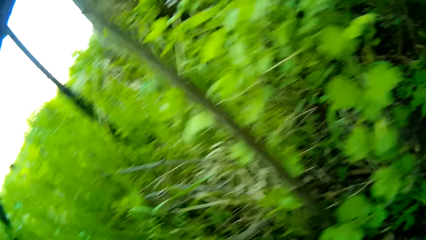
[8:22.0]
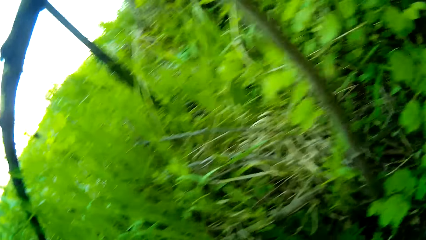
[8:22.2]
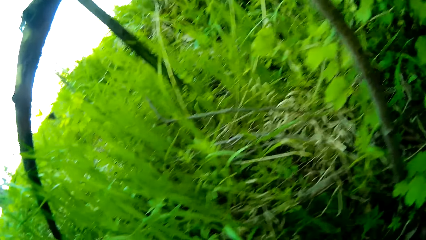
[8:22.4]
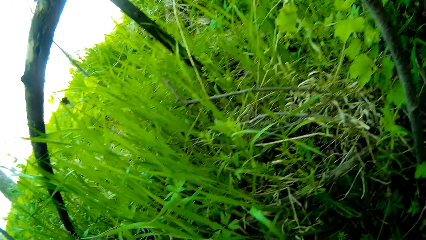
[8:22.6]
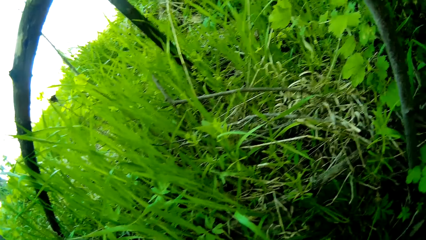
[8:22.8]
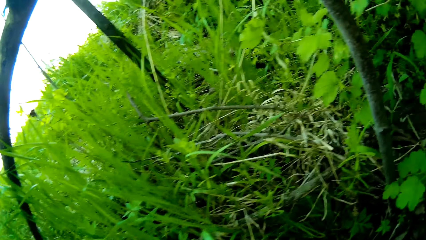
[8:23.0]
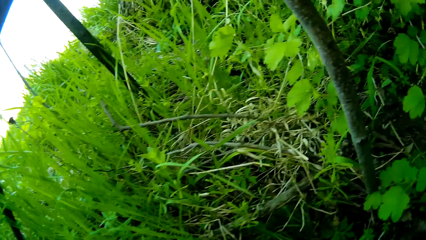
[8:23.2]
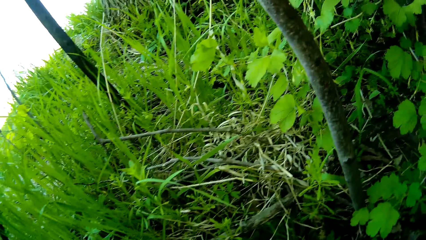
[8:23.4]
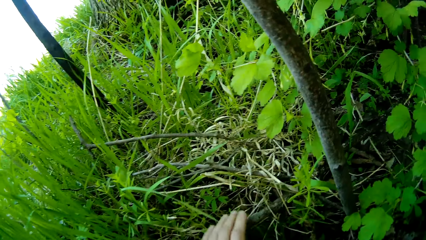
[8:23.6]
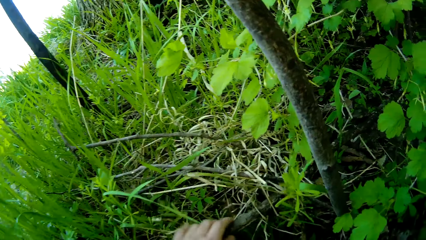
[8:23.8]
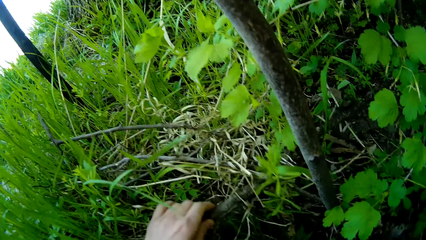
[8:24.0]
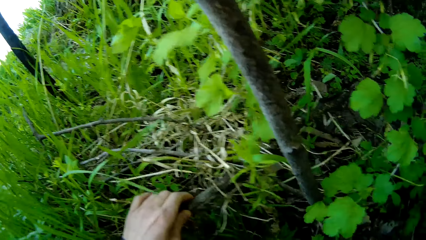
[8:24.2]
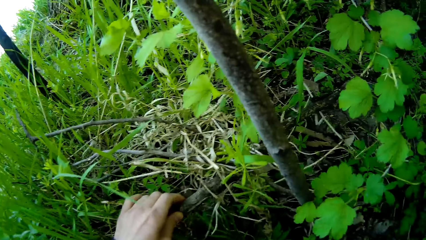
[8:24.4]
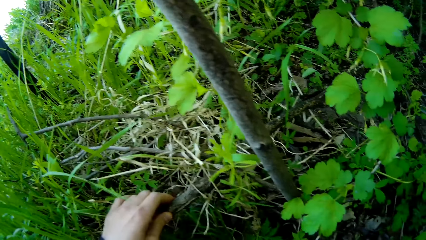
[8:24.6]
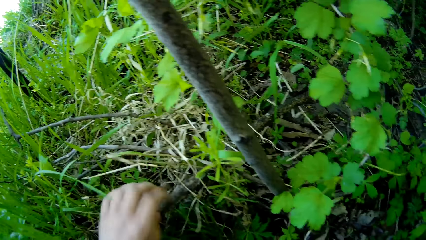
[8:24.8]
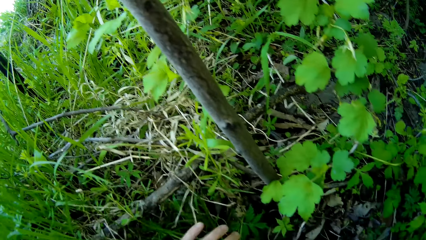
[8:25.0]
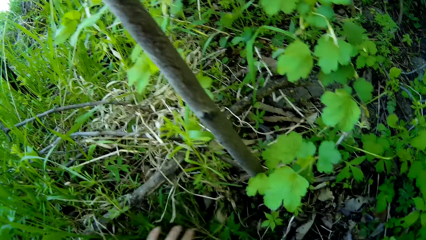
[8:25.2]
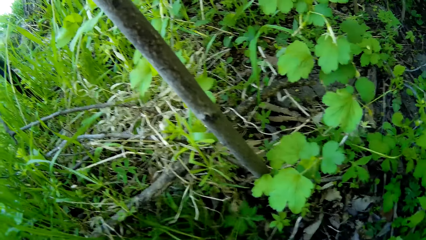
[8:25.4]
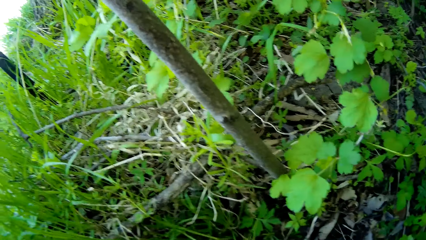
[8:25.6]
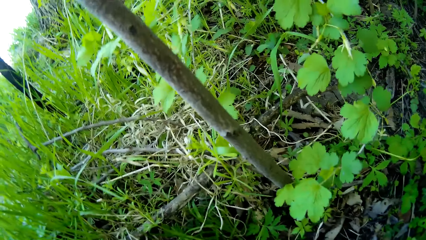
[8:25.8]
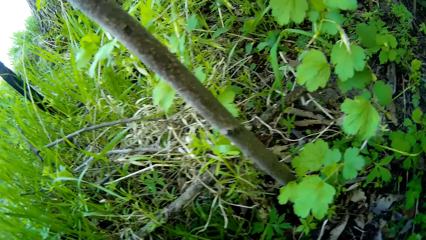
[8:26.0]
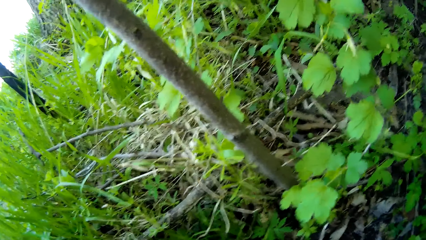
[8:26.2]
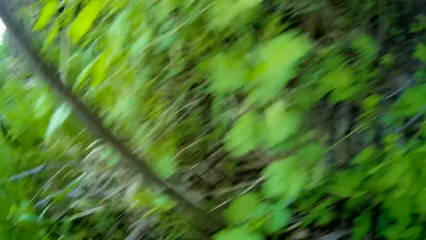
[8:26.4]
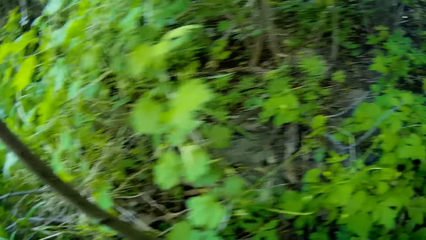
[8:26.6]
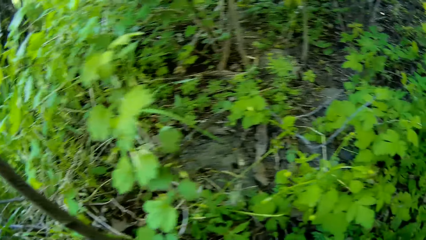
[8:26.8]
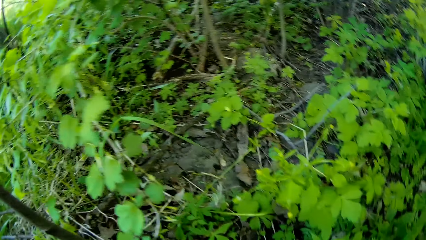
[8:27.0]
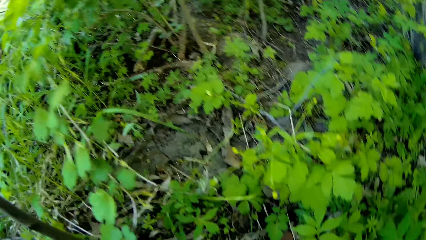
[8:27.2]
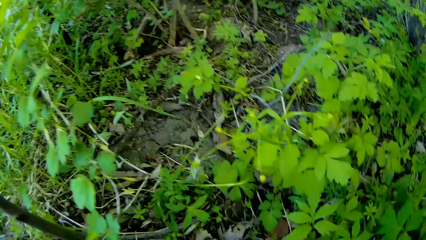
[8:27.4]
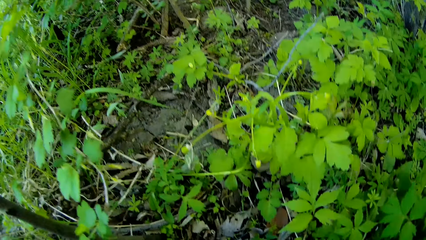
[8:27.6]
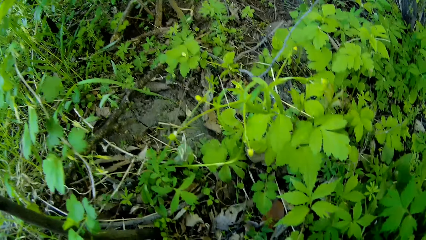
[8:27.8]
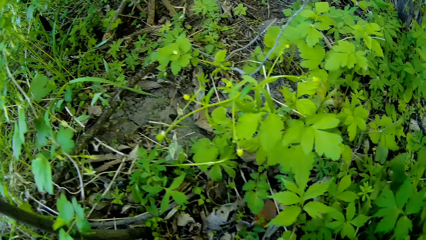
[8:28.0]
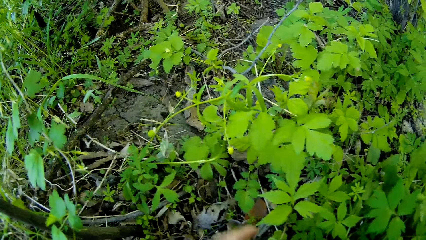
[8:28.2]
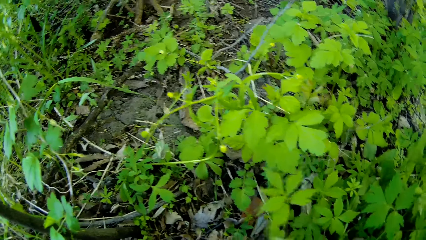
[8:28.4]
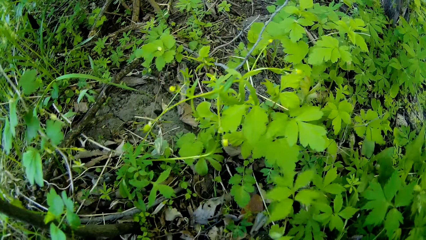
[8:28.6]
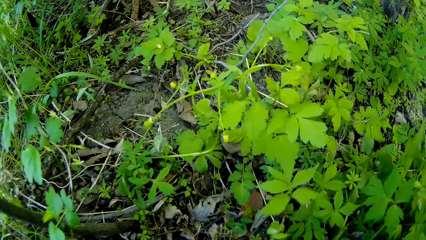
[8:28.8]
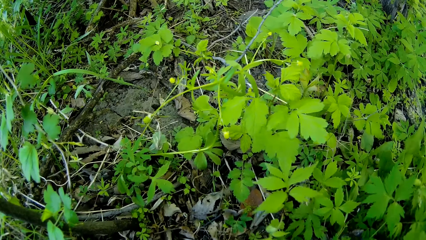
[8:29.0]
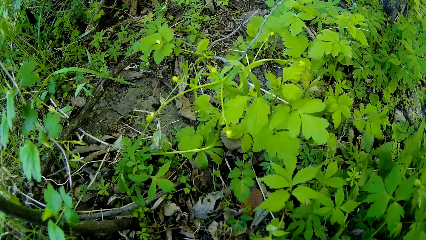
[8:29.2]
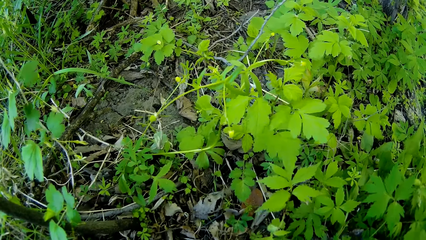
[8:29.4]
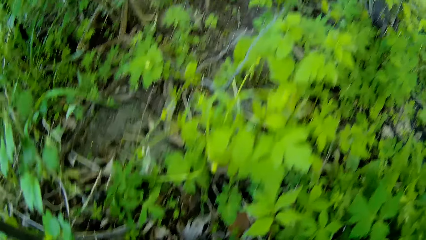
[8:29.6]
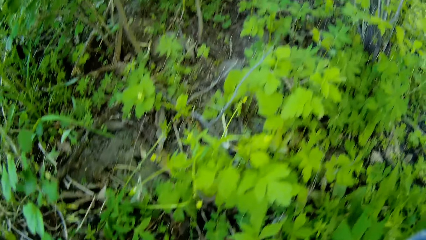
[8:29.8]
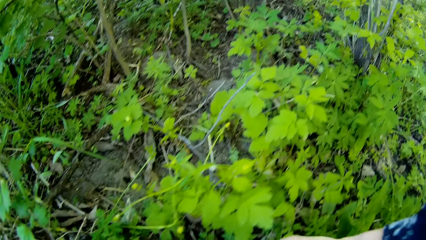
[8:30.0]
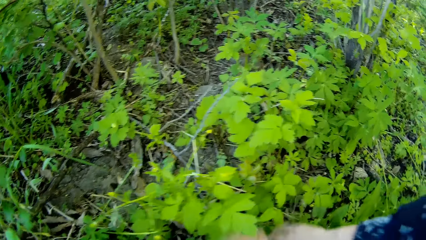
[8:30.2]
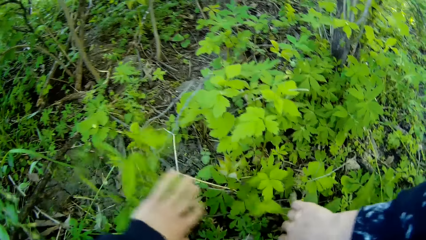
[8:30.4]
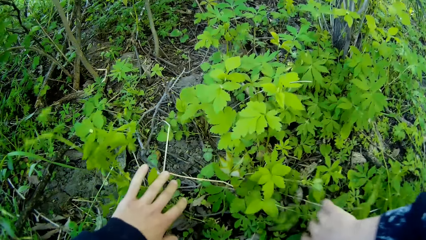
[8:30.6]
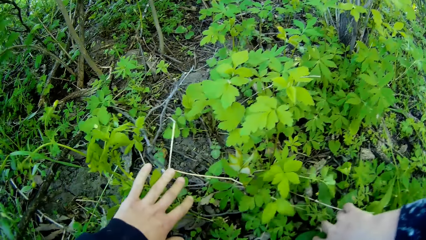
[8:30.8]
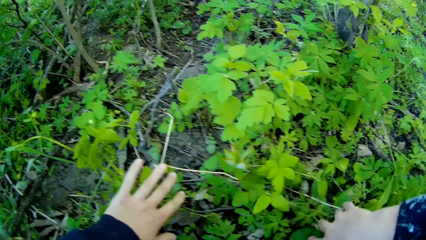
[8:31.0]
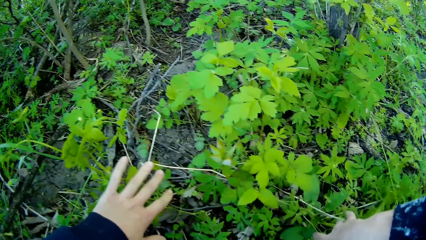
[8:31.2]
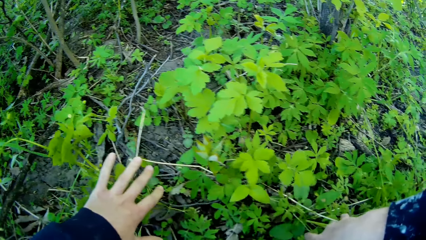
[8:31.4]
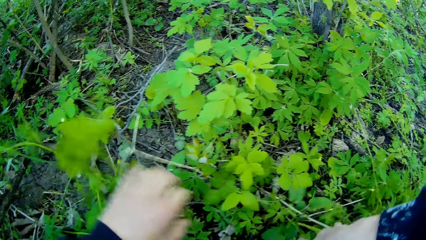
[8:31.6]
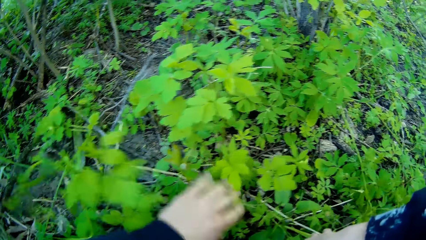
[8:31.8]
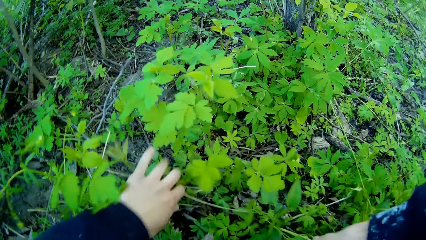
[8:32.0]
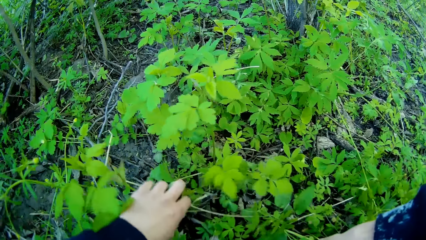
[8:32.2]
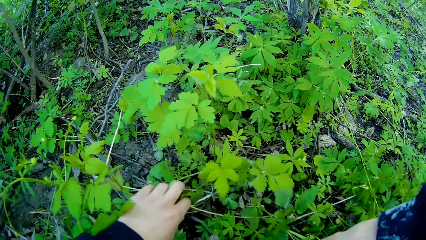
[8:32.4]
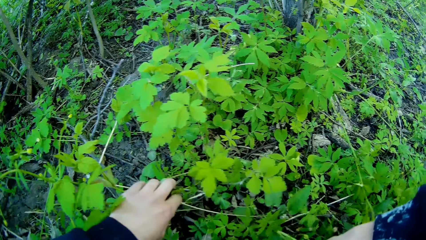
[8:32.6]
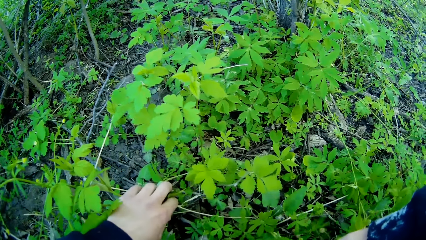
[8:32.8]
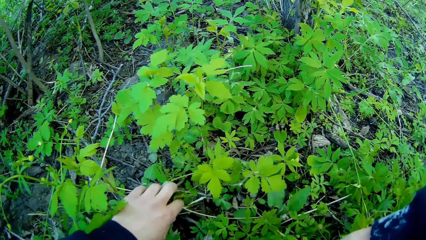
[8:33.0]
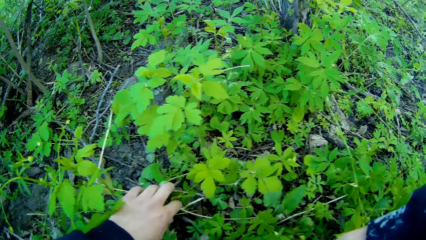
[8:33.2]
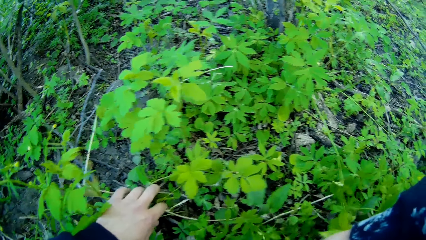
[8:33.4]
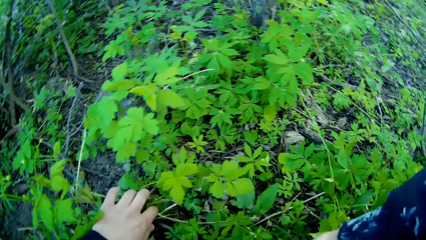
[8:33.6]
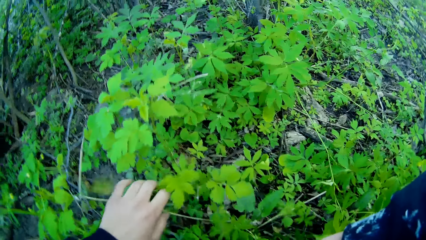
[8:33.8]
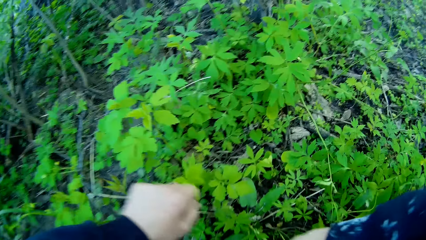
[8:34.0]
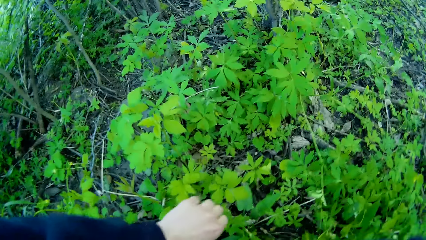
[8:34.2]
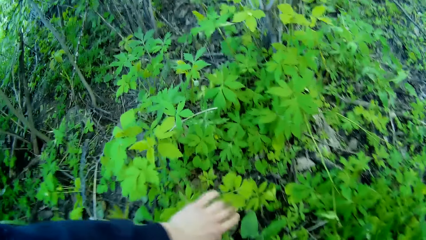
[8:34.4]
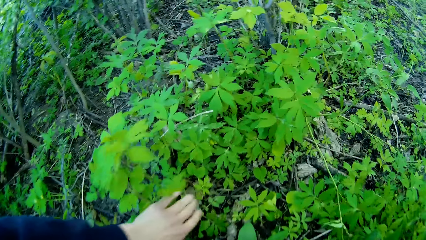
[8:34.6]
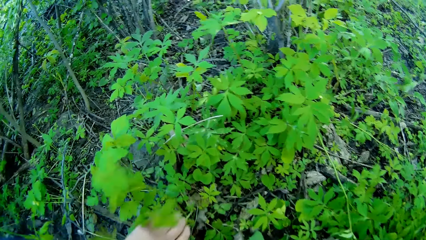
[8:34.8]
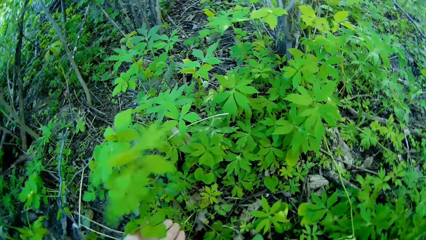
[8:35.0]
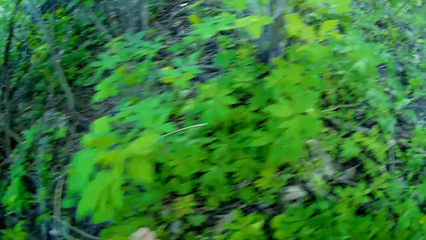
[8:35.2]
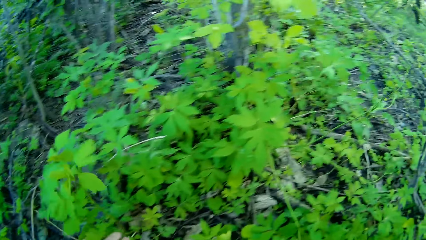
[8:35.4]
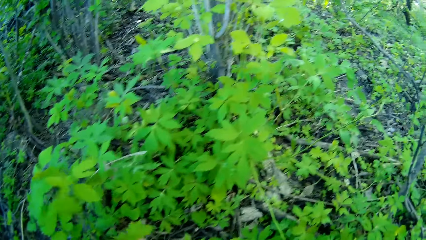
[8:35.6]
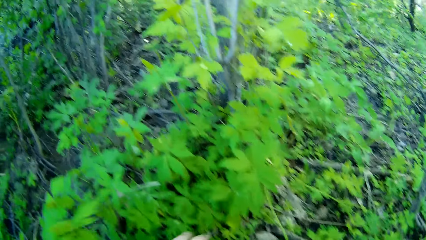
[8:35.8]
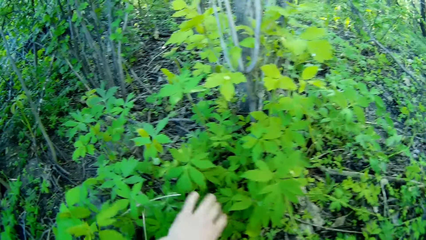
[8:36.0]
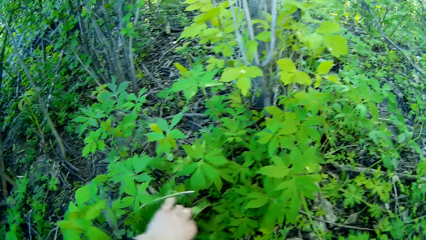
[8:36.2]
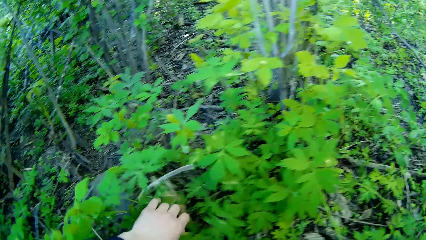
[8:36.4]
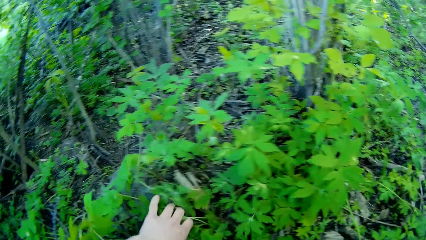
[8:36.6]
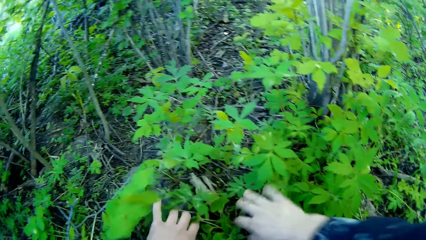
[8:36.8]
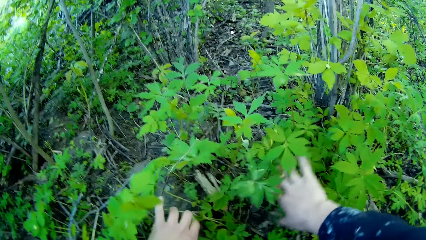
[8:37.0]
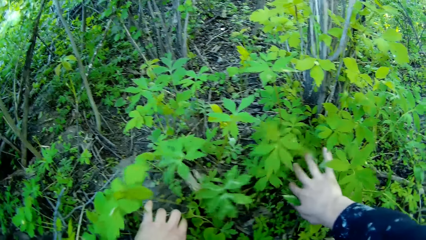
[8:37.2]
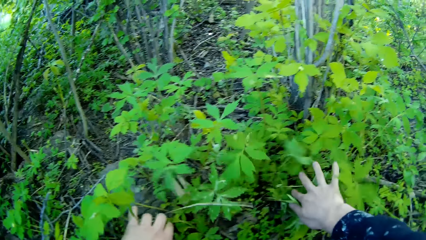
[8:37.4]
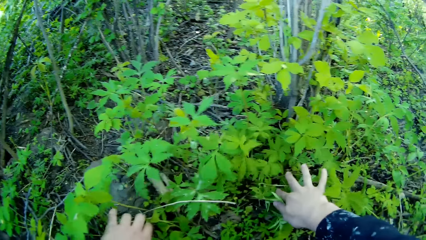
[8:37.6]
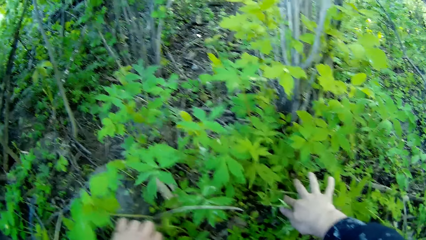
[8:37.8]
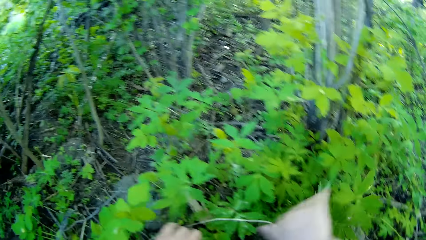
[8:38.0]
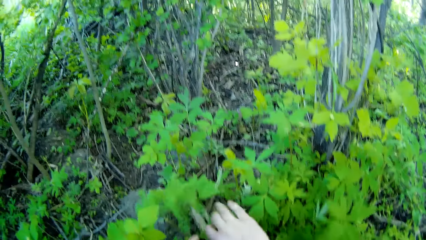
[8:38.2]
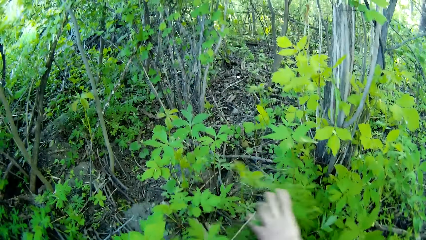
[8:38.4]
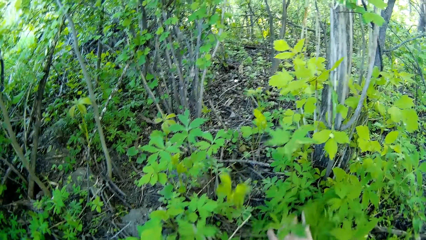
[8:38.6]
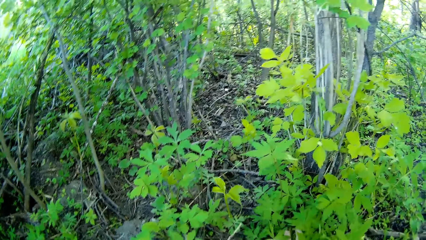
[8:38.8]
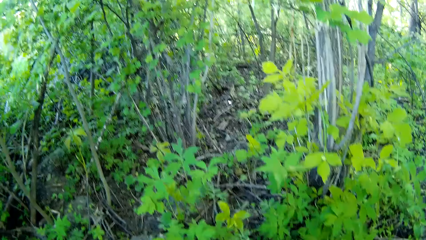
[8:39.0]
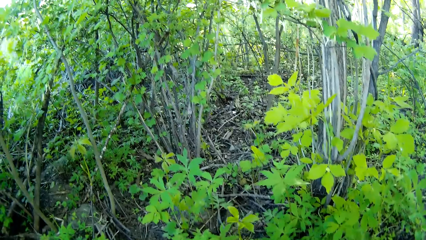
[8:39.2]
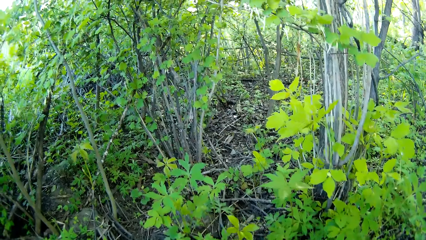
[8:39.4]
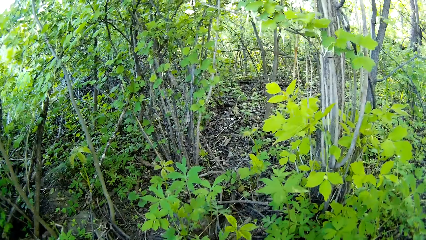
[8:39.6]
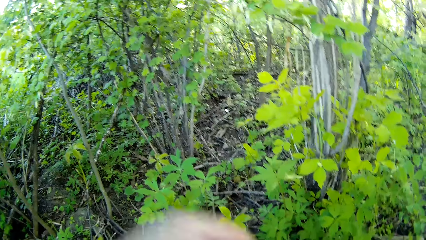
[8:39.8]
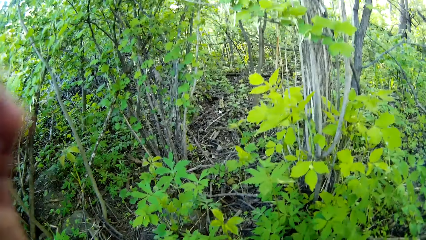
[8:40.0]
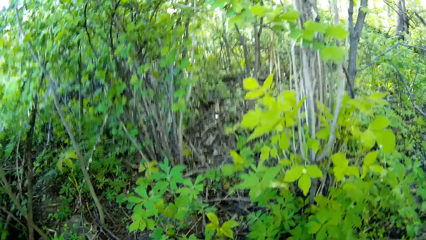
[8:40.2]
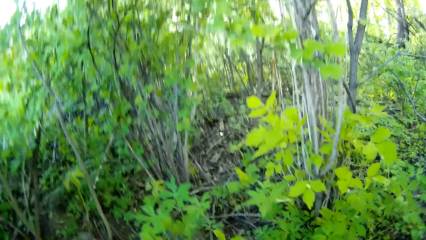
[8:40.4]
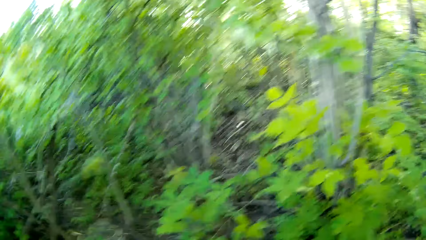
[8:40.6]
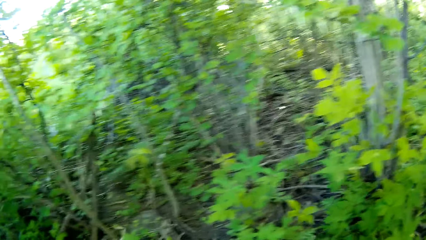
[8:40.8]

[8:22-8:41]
The camera wearer holds a branch with her left hand. She holds some plants on the floor with both hands.
